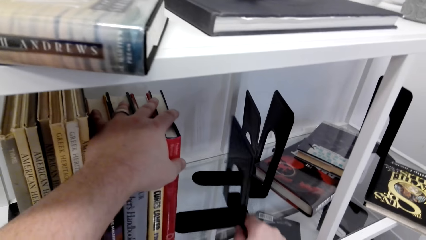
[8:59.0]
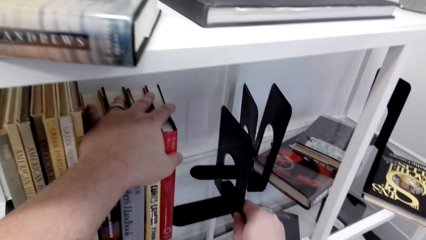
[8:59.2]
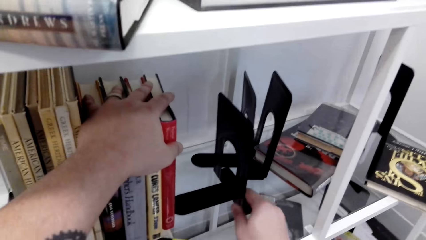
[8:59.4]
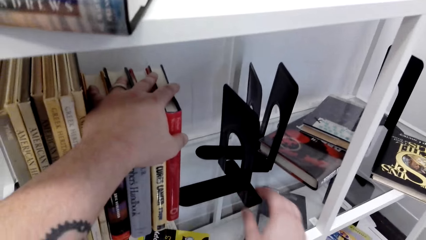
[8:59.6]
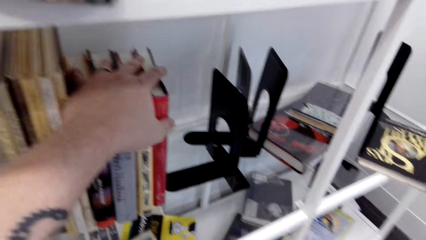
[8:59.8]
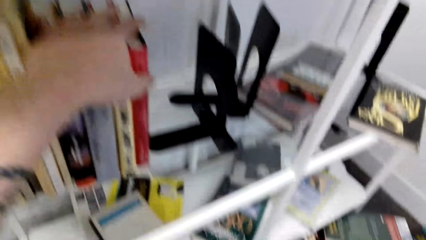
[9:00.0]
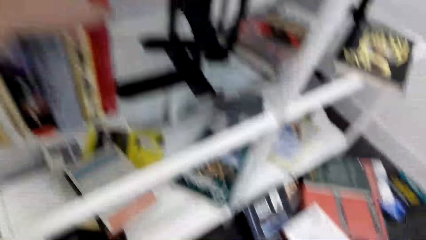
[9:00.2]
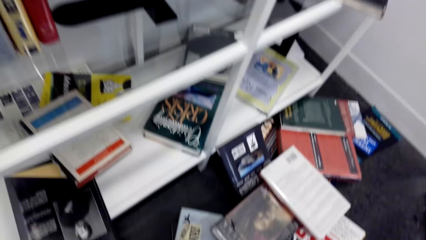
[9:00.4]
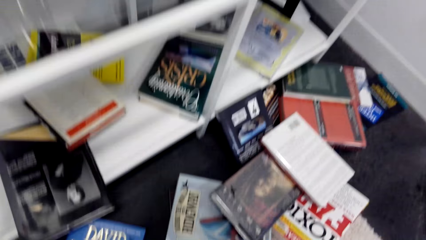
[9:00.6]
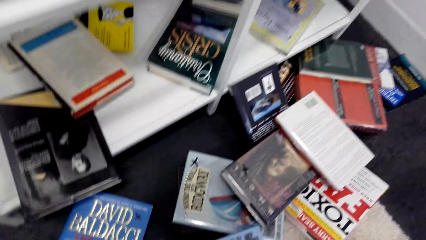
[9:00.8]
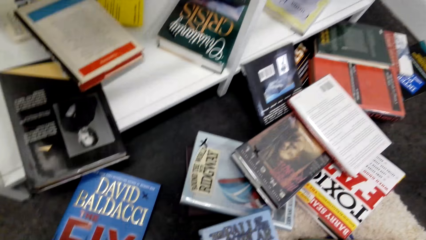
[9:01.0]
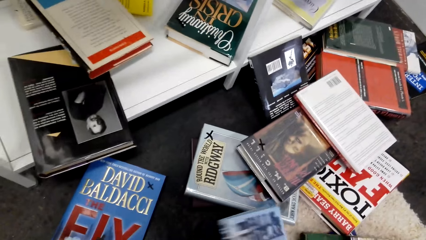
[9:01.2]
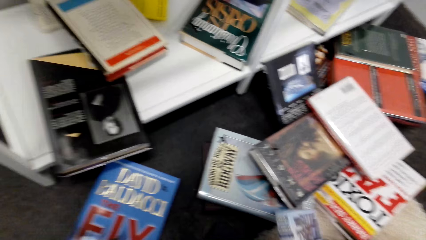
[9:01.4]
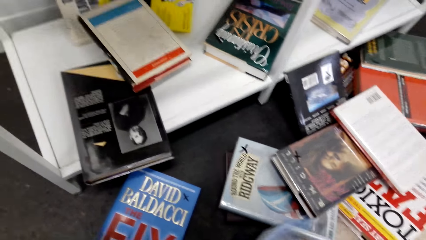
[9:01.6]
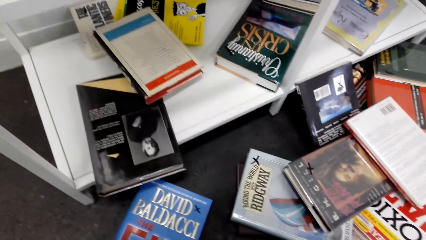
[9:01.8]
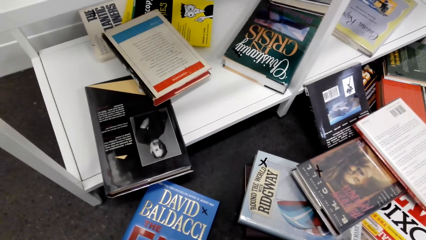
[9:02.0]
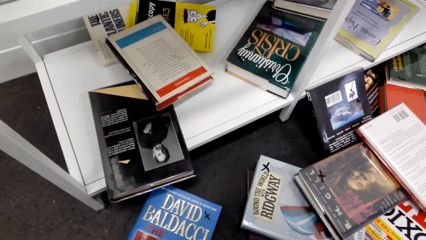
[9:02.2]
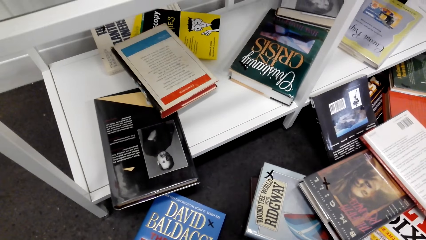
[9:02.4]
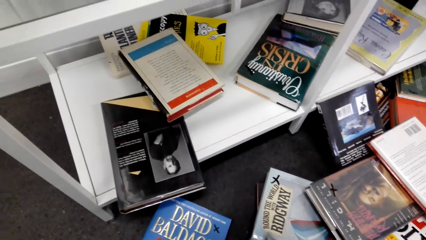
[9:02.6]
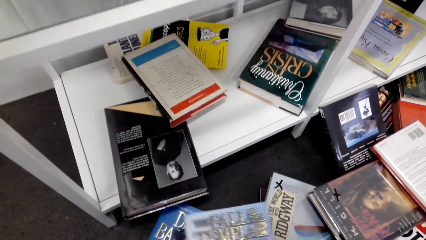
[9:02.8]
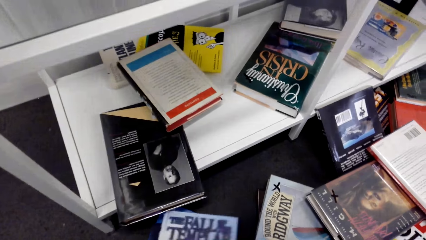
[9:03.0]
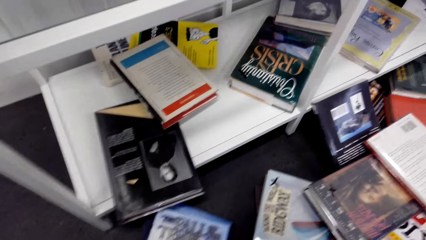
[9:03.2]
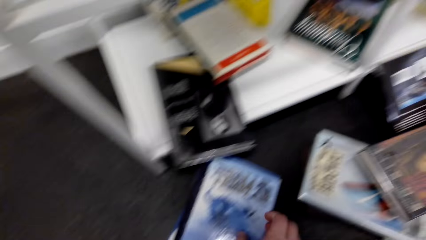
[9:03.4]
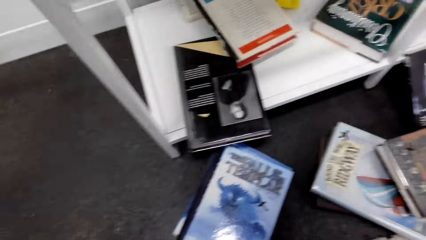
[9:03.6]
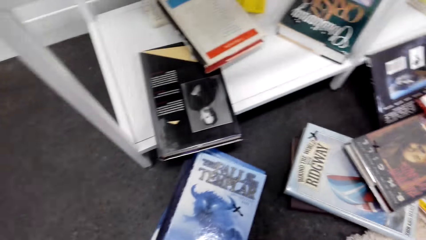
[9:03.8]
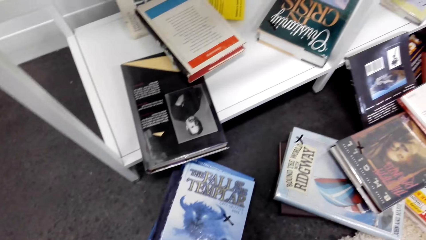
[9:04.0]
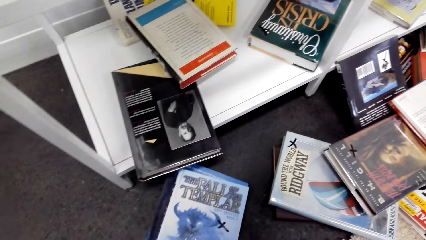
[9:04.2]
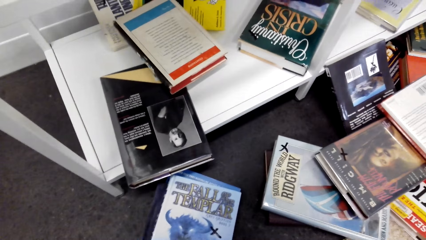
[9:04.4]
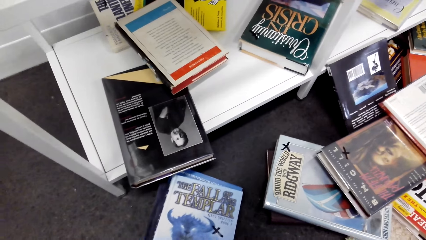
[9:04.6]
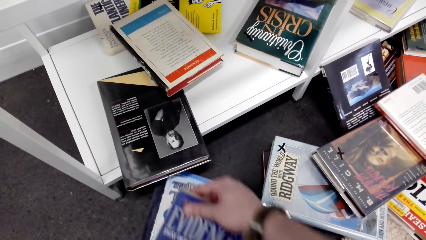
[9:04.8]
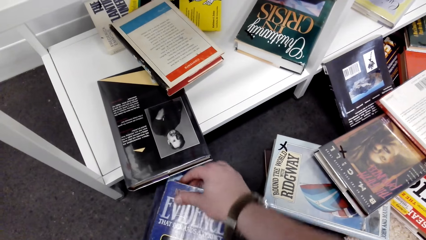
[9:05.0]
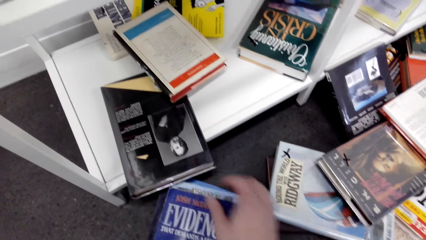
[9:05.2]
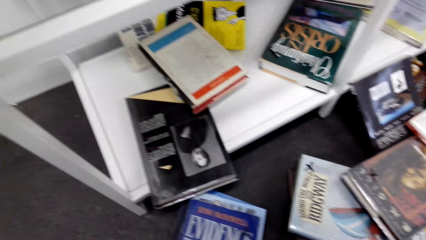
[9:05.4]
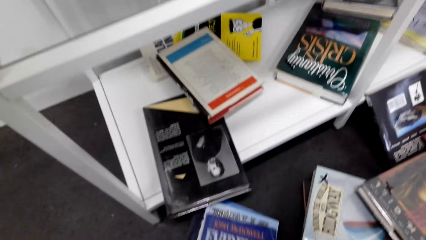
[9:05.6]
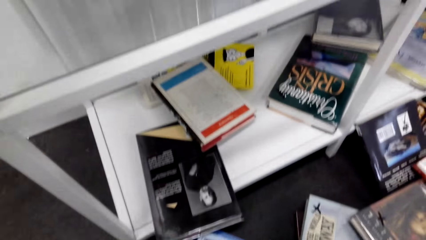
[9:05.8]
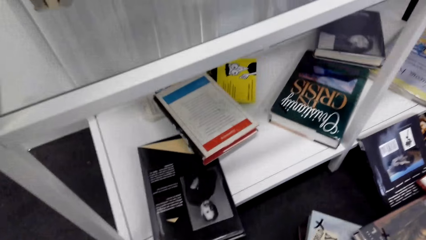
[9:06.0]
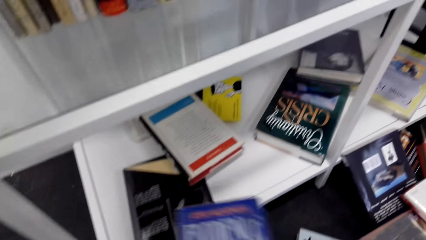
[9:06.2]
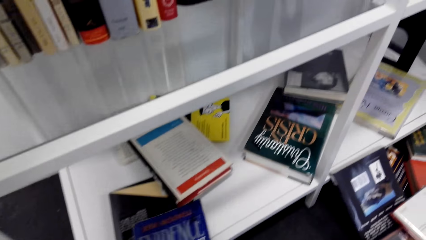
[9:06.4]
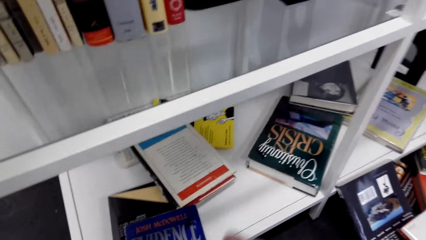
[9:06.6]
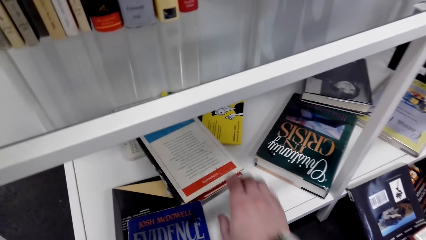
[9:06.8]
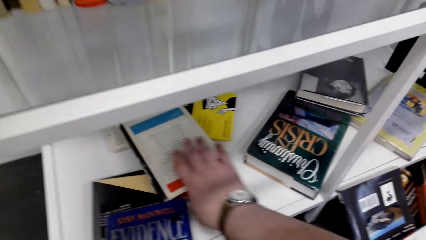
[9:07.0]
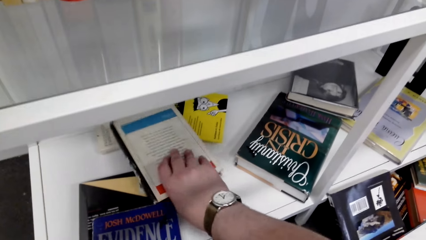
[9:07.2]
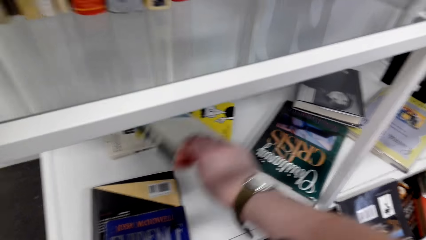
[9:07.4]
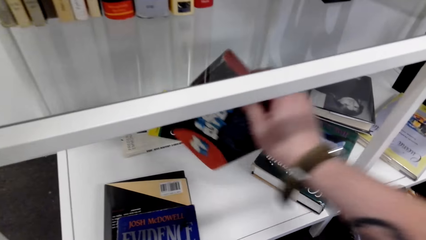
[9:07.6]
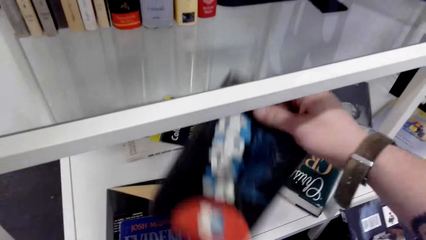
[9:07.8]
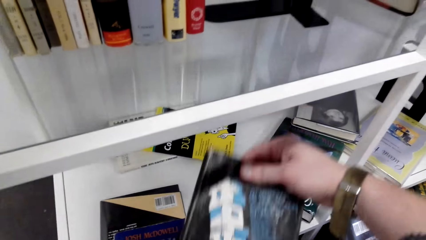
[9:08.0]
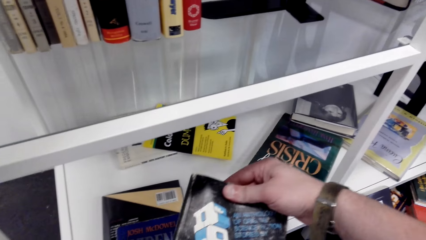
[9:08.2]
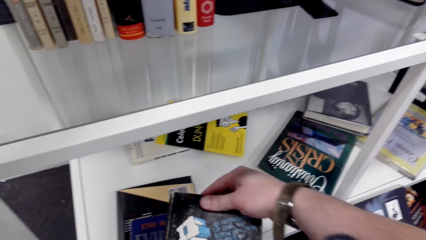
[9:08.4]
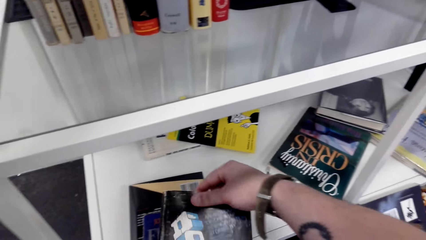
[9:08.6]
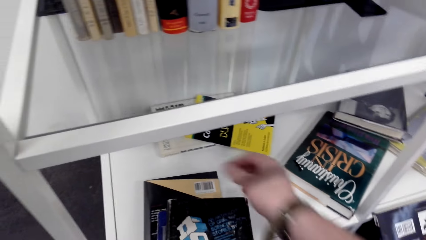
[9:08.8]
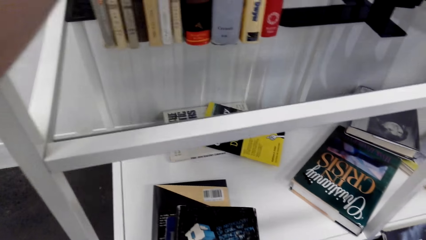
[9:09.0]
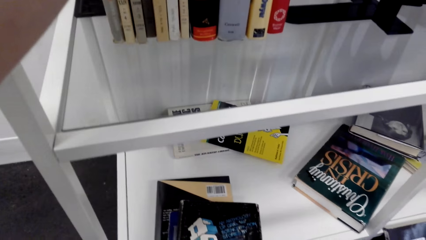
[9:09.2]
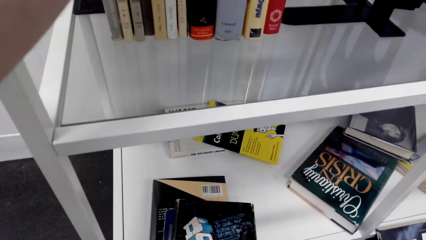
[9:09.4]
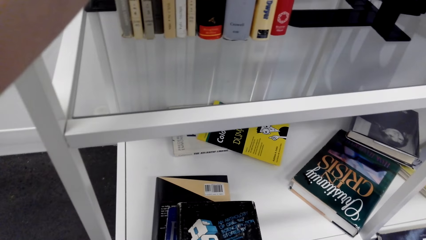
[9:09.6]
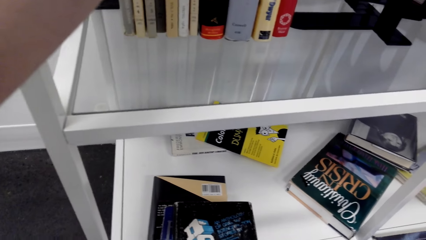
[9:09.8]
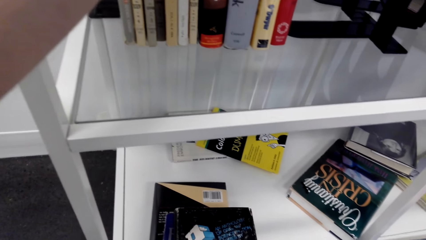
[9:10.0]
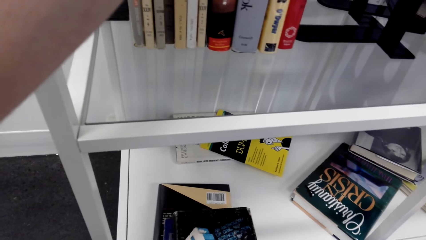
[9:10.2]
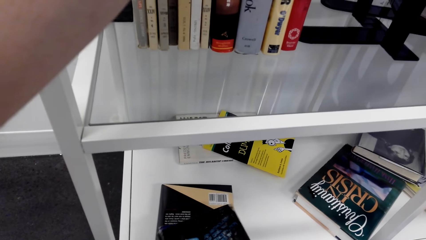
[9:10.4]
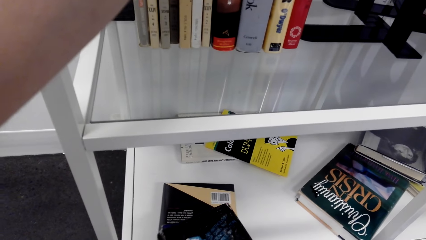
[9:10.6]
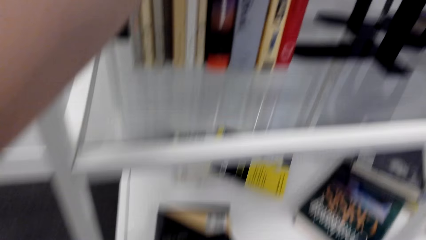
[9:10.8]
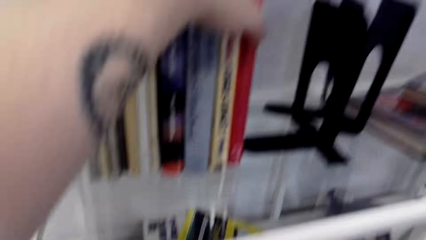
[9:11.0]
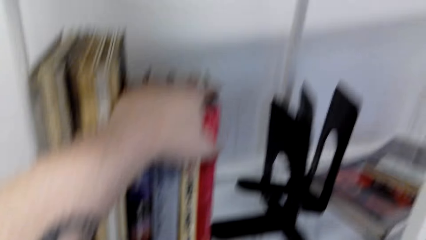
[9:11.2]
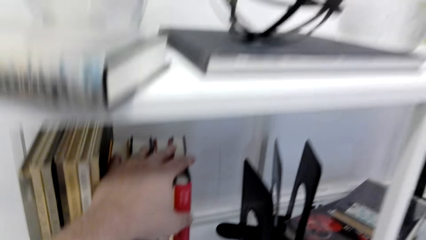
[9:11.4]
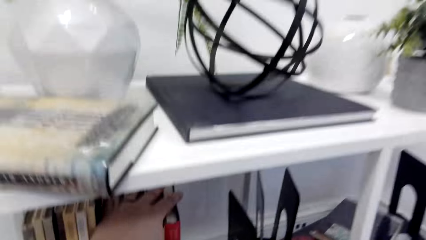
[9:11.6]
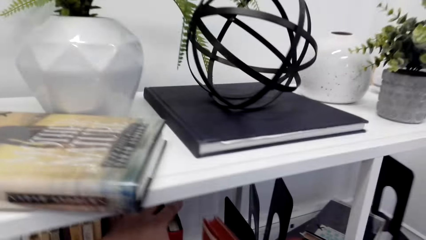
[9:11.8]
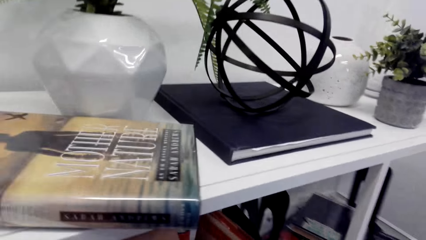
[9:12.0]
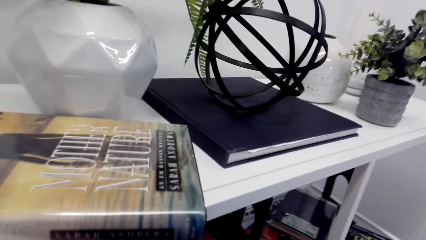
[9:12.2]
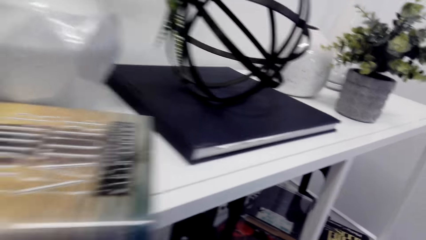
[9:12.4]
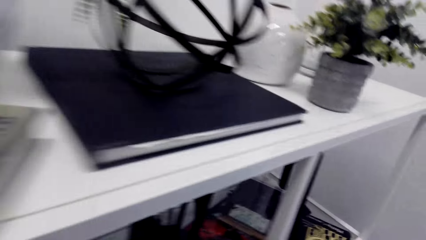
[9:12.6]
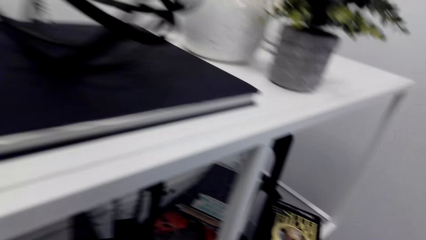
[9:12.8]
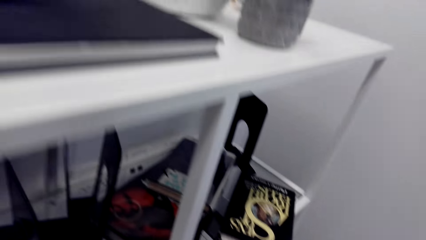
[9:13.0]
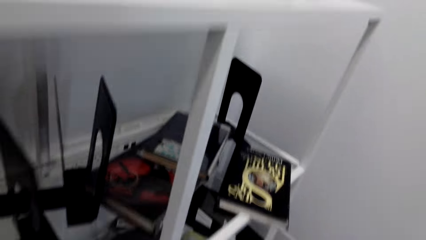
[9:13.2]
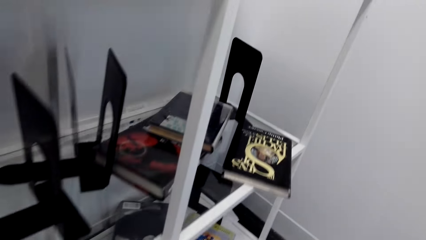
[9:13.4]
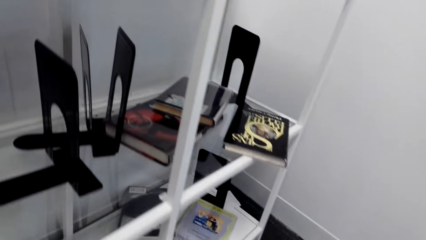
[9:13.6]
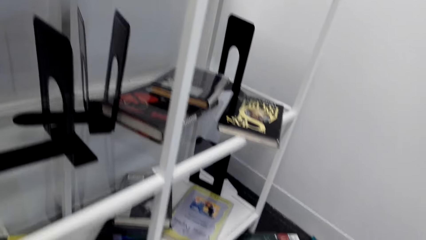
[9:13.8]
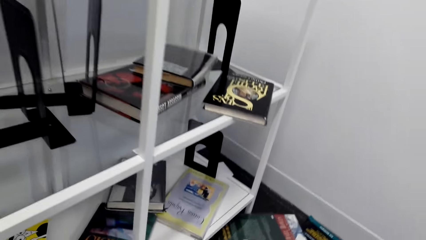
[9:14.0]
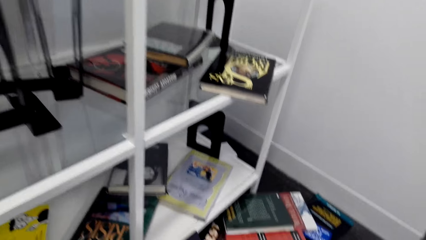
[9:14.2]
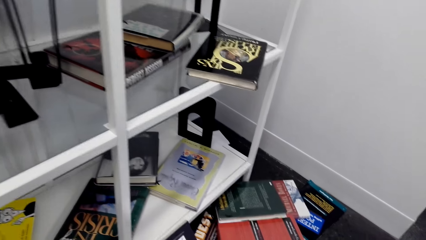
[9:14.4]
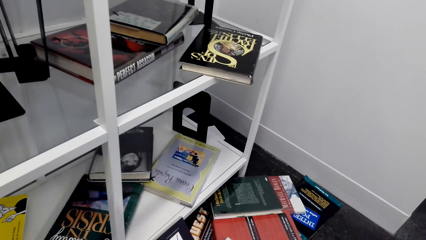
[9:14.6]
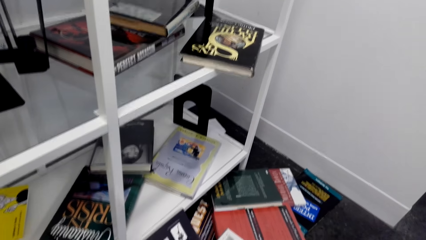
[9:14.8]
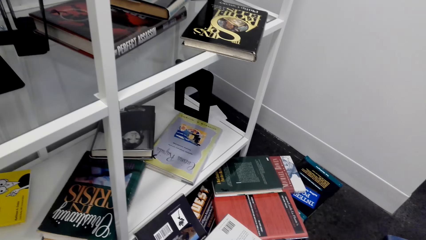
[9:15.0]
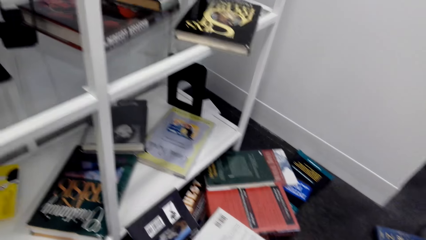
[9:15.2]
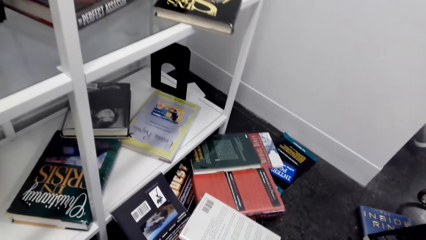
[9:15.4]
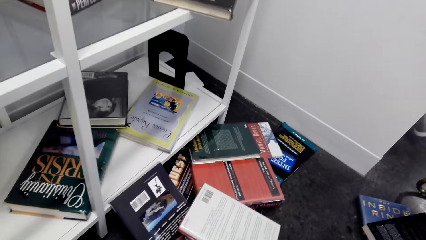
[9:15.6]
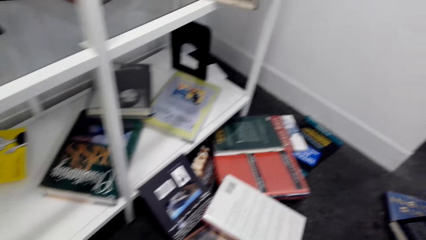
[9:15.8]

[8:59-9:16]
The camera wearer takes the book holder. They move the book holder. They move books. They take the book and put the book down. They arrange books on the shelf. They put the book on the shelf. They look at the books. They look around.
